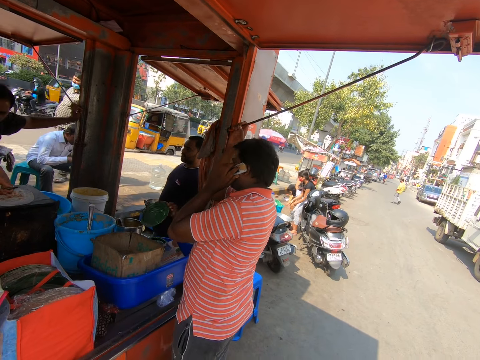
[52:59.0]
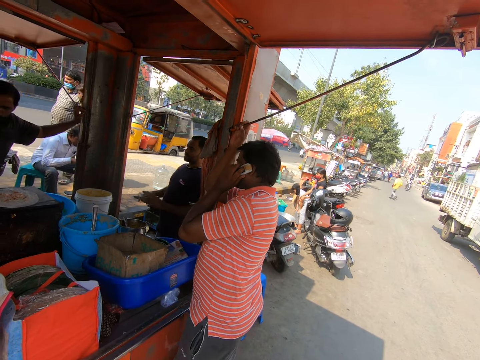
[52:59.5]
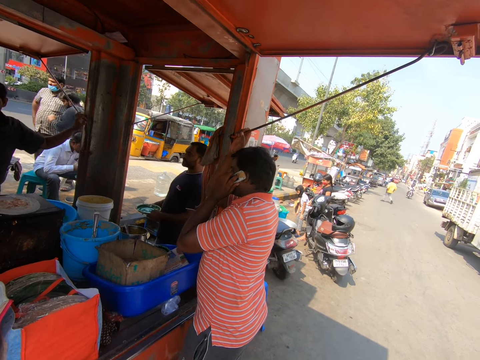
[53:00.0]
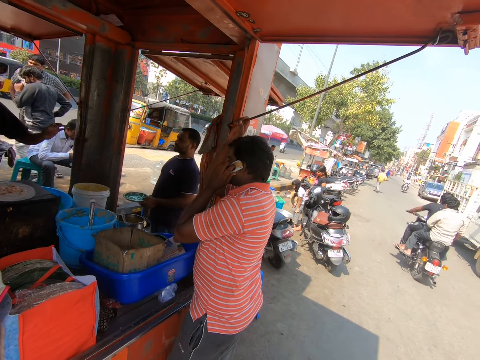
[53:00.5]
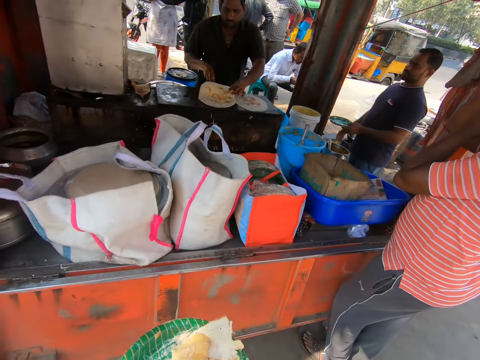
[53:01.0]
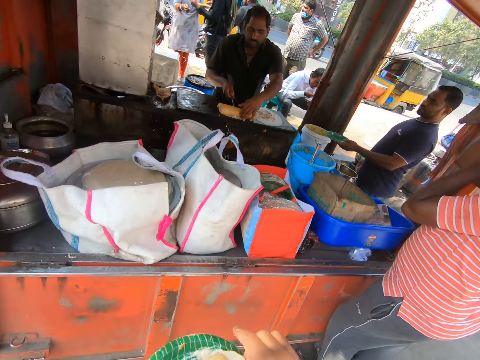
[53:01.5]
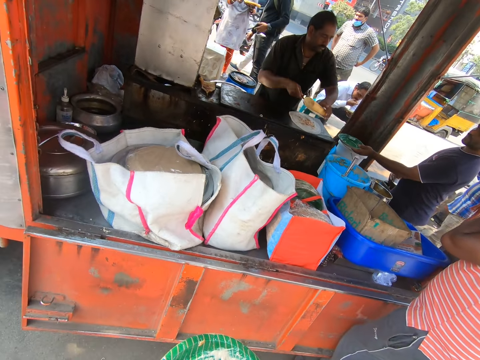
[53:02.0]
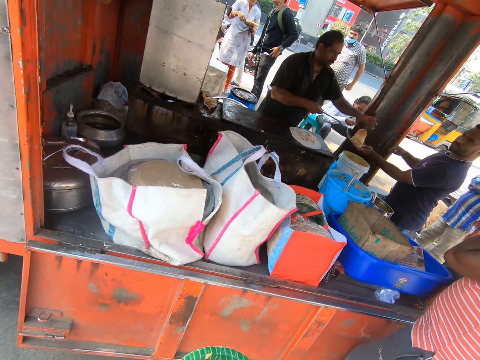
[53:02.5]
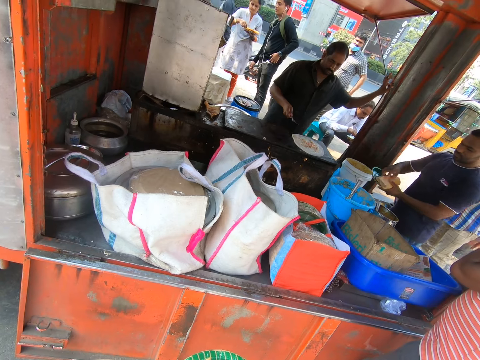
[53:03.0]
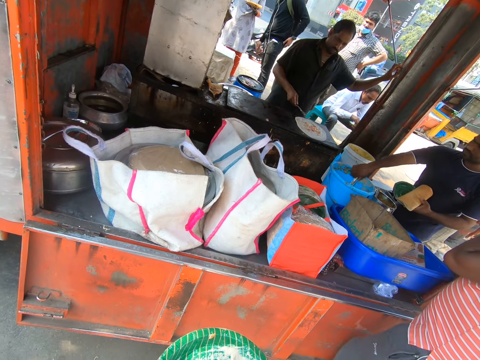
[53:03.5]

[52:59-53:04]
A man rolls the karam dosa on the gas cooker with his left hand. He picks up the karam dosa on the gas cooker with his left hand and the spoon in his right hand. He drops the karam dosa in his left hand on a plate in another man's left hand. The other man holds the spoon in the bucket on the counter with his right hand.

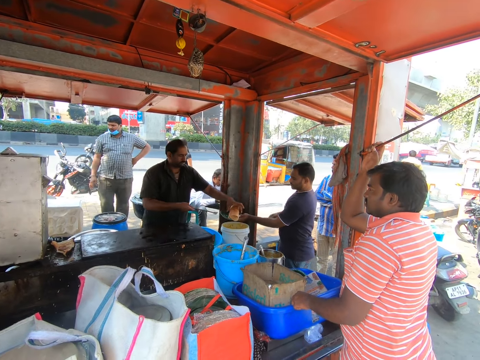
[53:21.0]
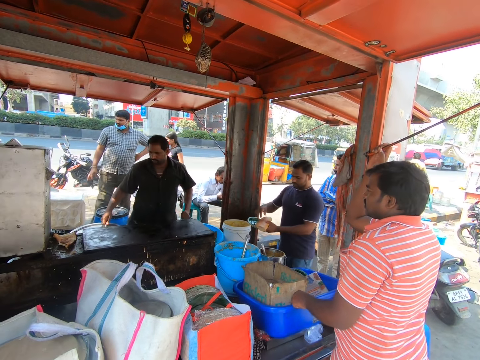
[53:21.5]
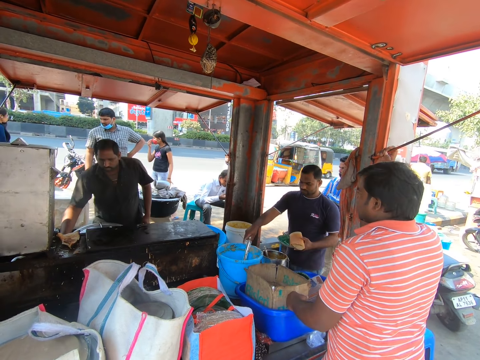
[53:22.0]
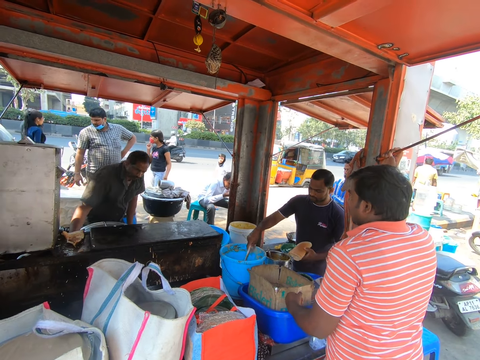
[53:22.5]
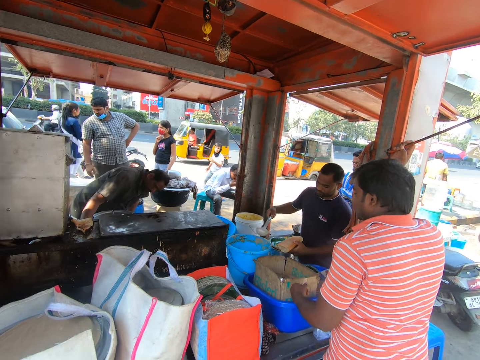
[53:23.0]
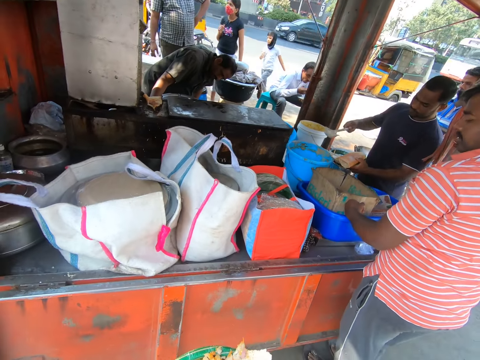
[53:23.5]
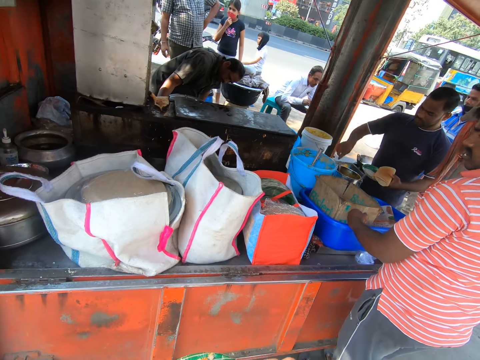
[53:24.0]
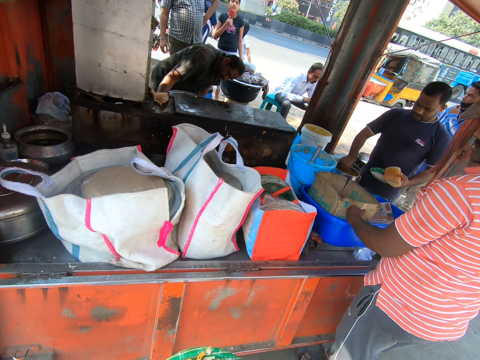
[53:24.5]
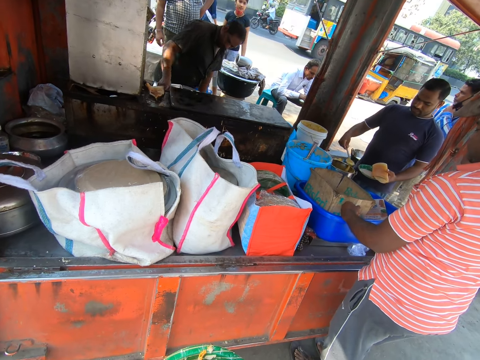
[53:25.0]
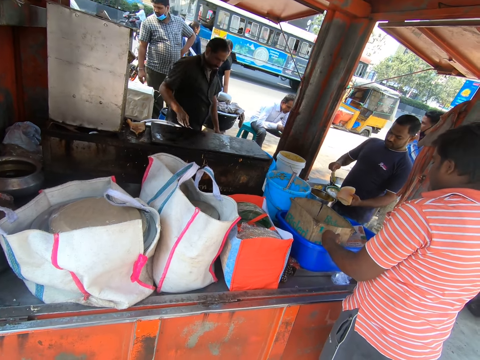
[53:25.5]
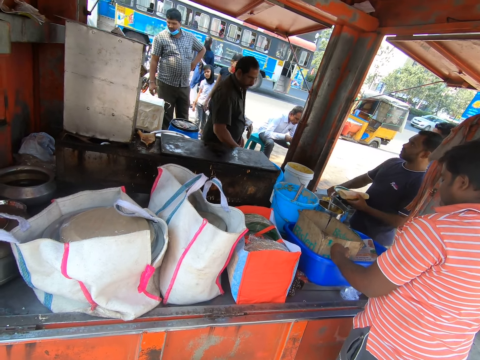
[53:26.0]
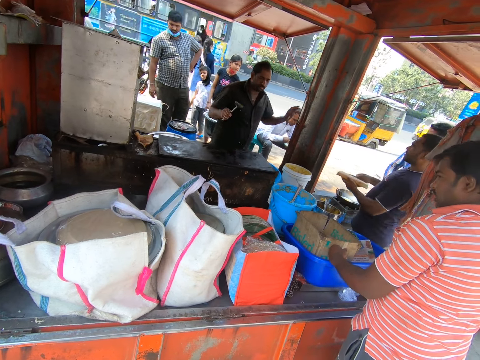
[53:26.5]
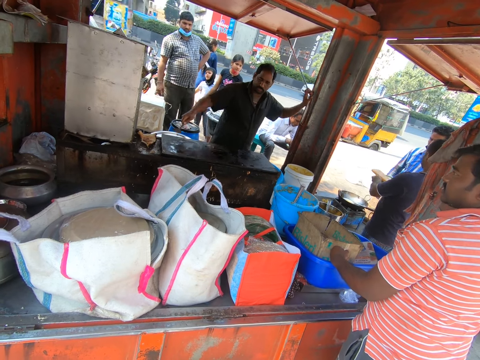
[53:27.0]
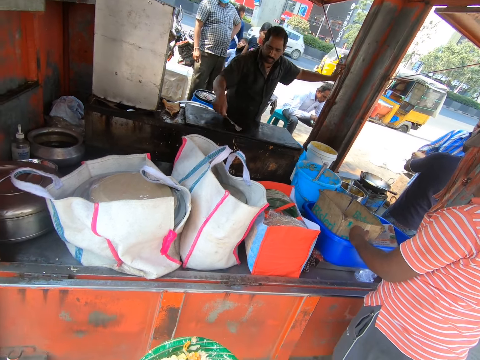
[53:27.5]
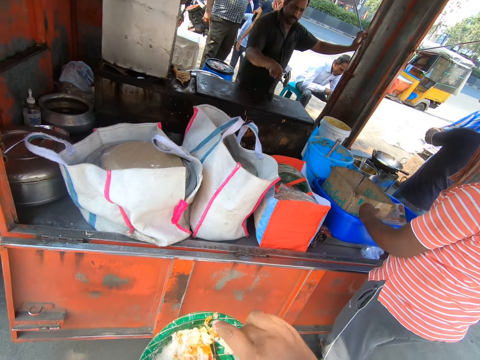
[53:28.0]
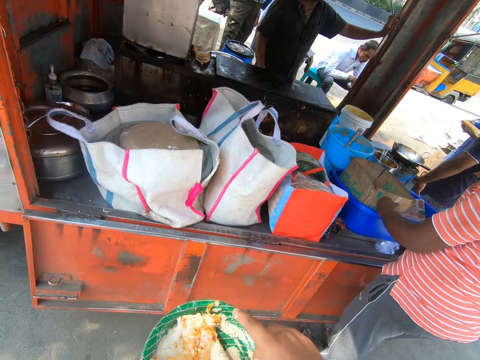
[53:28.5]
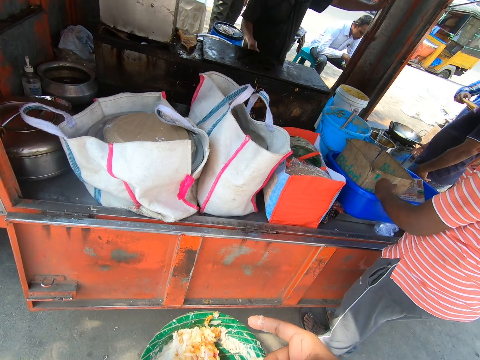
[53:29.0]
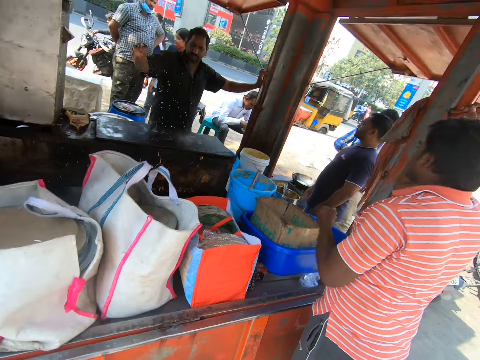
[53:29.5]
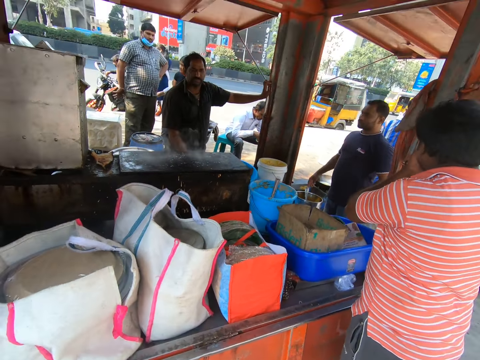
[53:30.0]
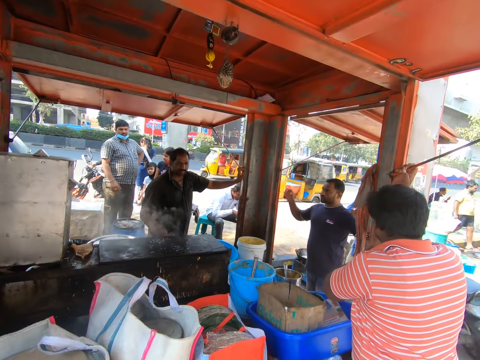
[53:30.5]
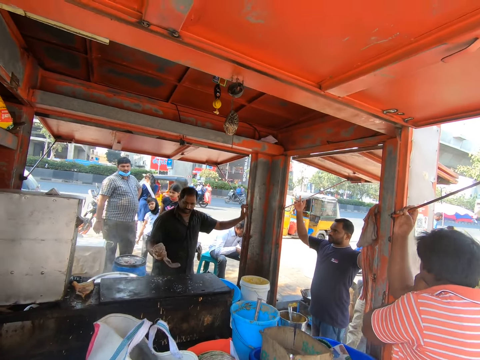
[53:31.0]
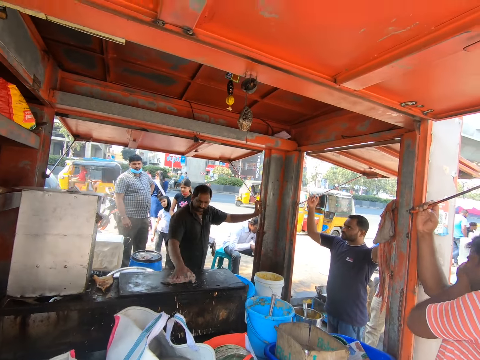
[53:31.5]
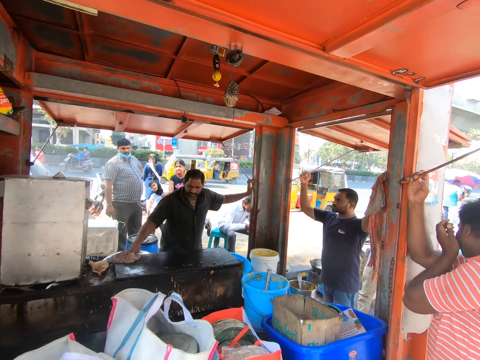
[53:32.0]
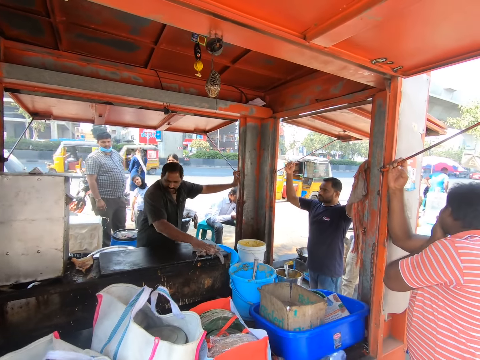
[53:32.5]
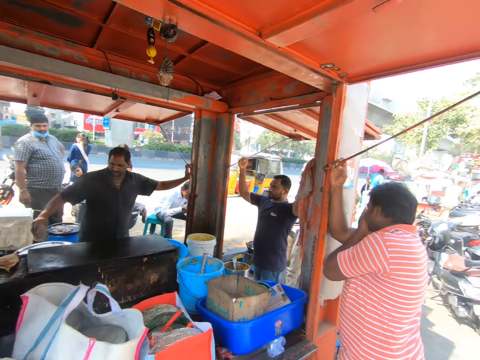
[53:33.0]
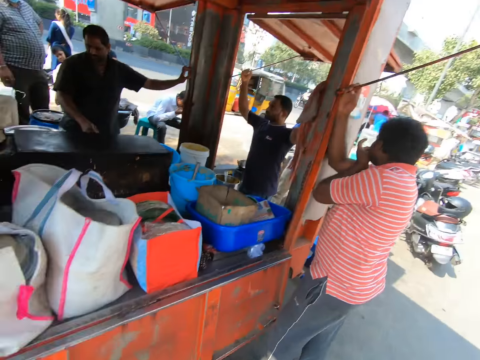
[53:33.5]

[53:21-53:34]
A man drops the karam dosa in his left hand on a plate in another man's left hand. The other man holds the spoon in the bucket on the counter with his right hand. He packs some soup from the bucket on the counter with the spoon in his right hand. He serves food. He pours the soup in the spoon in his right hand into the plate in his left hand. He drops the spoon in his right hand into the bucket on the counter. He holds the spoon in the stainless bucket on the counter with his right hand. He packs some soup from the stainless bucket on the table with the spoon in his right hand. He pours the soup in the spoon in his right hand into the plate in his left hand. He drops the spoon in his right hand into the stainless bucket on the counter. The first man picks up the spoon under the gas cooker with his right hand. The other man holds the plate in his left hand with his right hand. The first man wipes the gas cooker with the spoon in his right hand. The camera wearer eats. The first man sprinkles water on the gas cooker with his right hand. He picks up the piece of cloth under the gas cooker with his right hand. He wipes the gas cooker with the piece of cloth in his right hand.

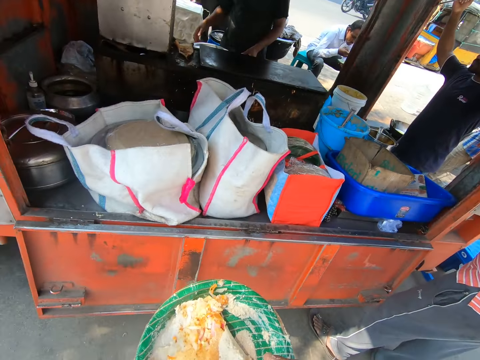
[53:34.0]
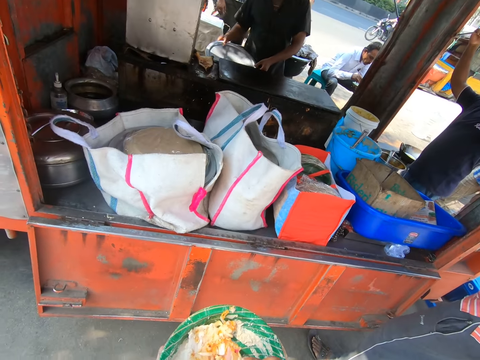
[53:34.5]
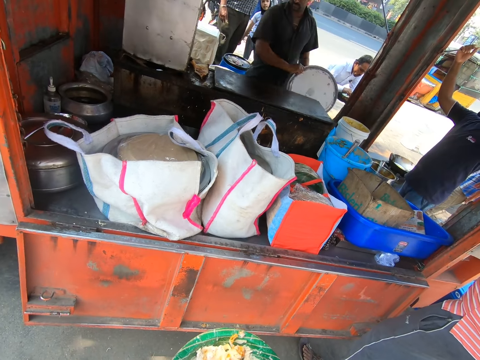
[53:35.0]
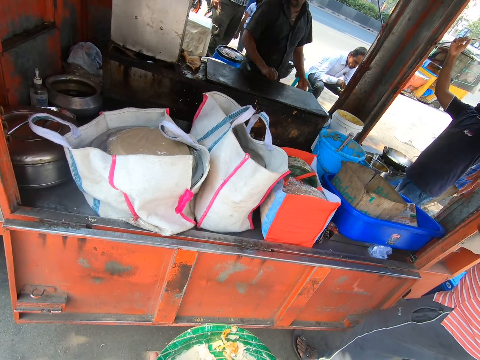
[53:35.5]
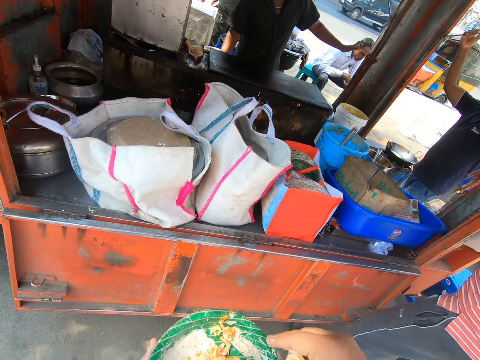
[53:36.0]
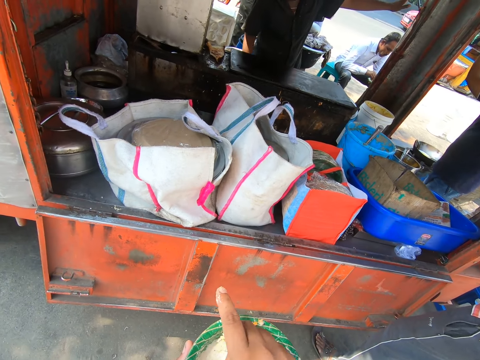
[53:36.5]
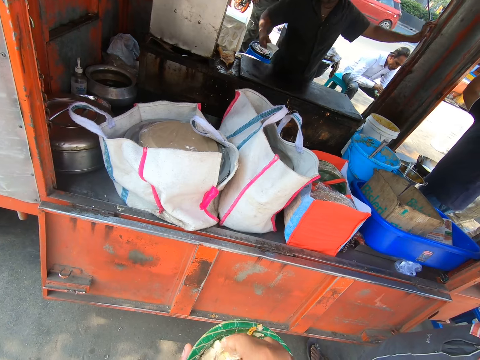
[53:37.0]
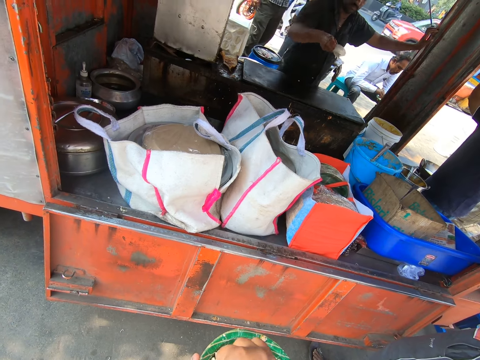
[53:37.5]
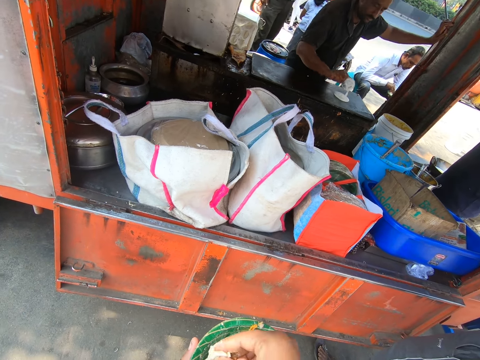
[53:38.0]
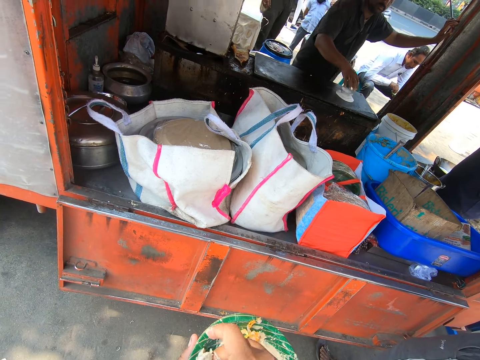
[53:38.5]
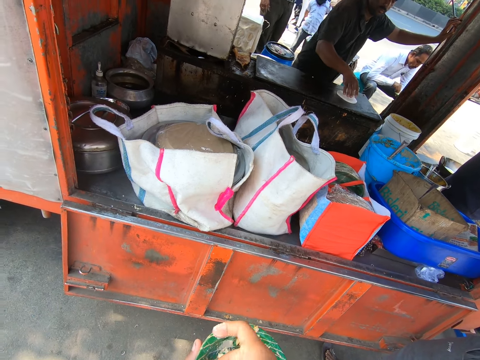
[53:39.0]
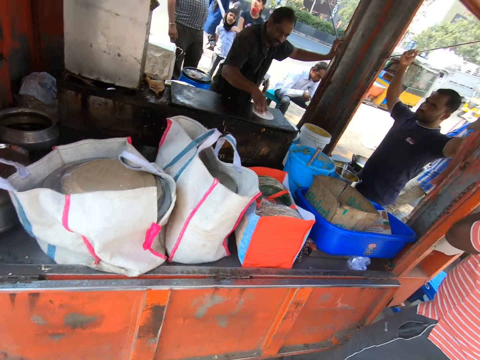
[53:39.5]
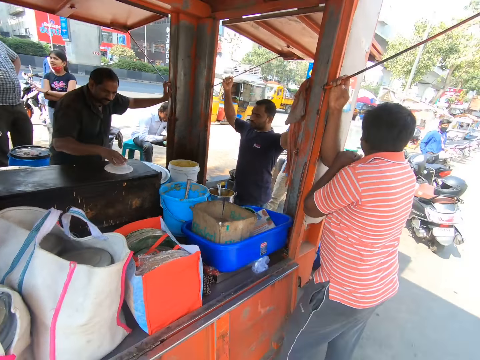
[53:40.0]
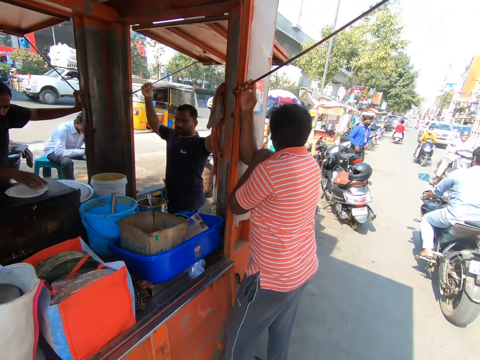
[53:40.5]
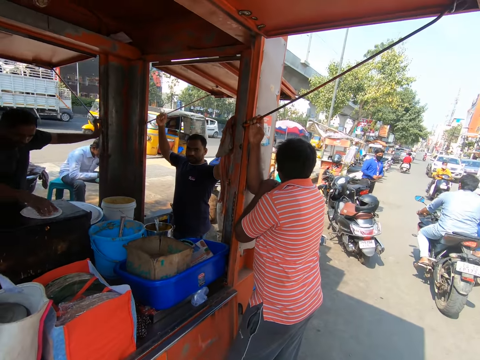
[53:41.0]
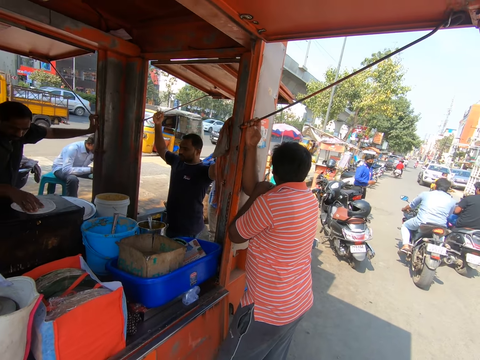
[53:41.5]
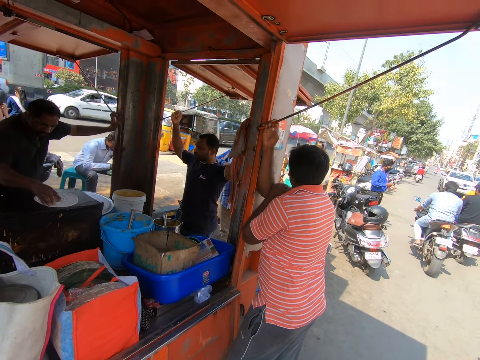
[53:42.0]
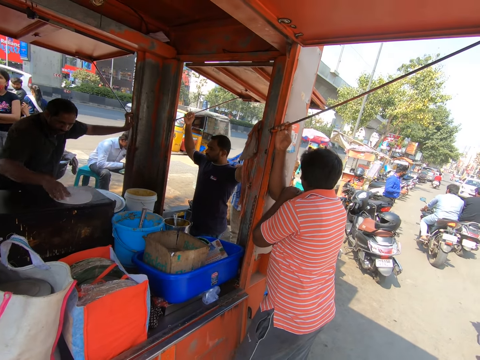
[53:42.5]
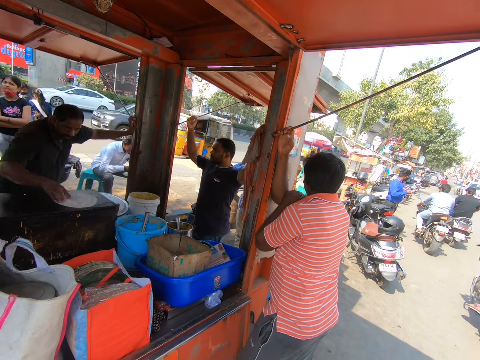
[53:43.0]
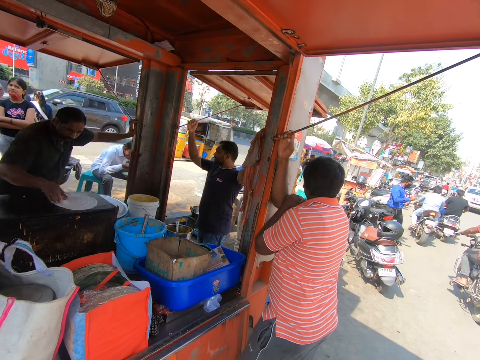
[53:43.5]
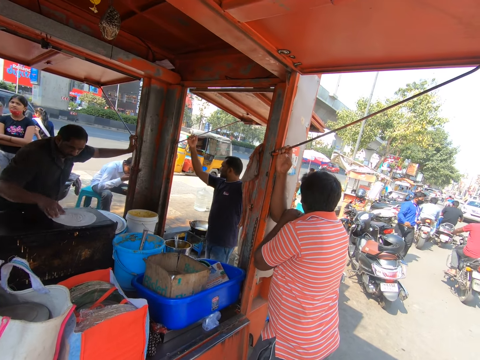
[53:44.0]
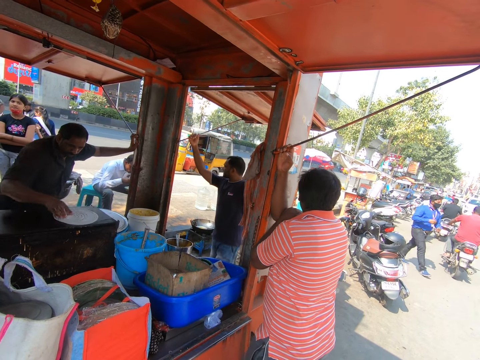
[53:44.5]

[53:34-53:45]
The man moves the lid on the pot on the counter to a bucket on the counter with his hands. The man packs some karam dosa from the pot on the counter with a cup in his right hand. The man pours the karam dosa on the gas cooker with the cup in his right hand. The camera wearer eats. The man spreads the karam dosa on the gas cooker with the cup in his right hand. The camera wearer looks around. The man makes flat bread.
